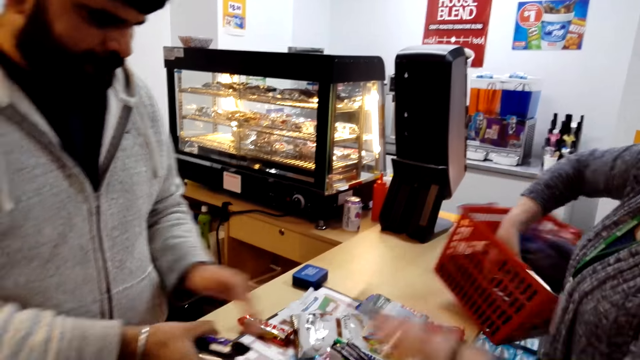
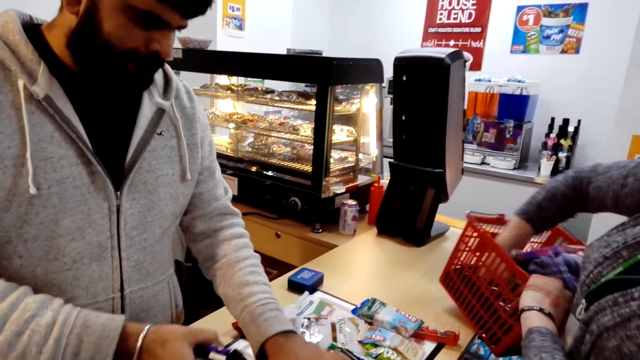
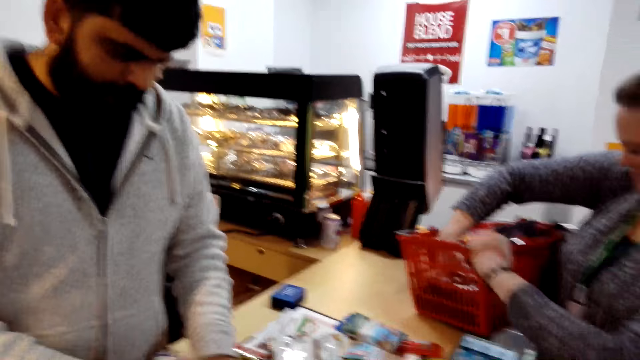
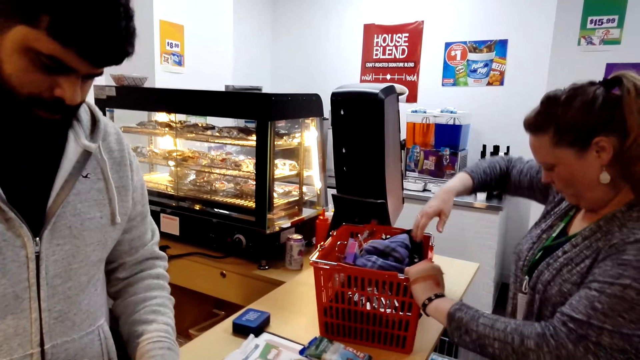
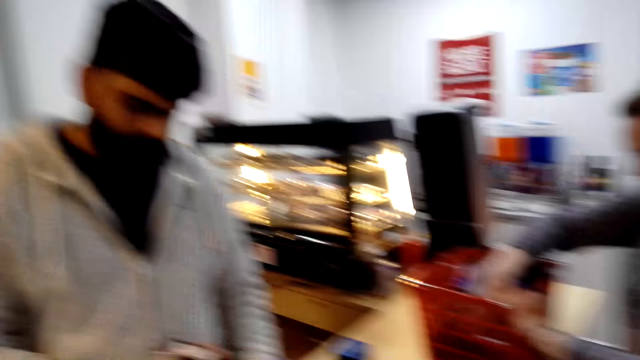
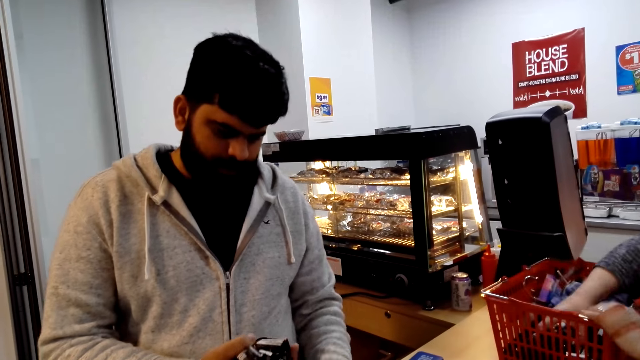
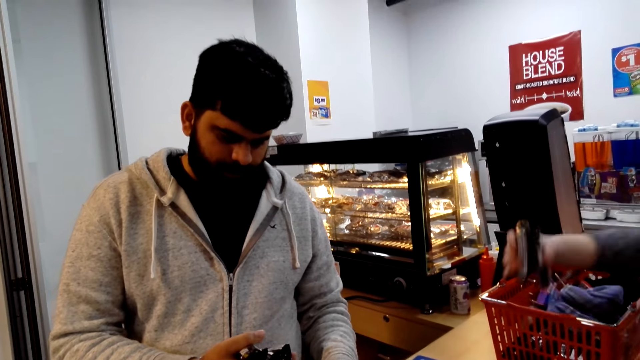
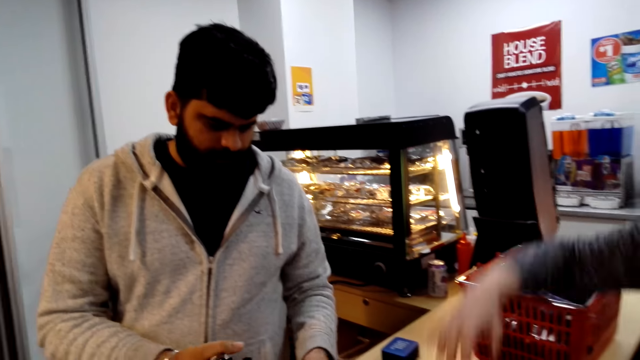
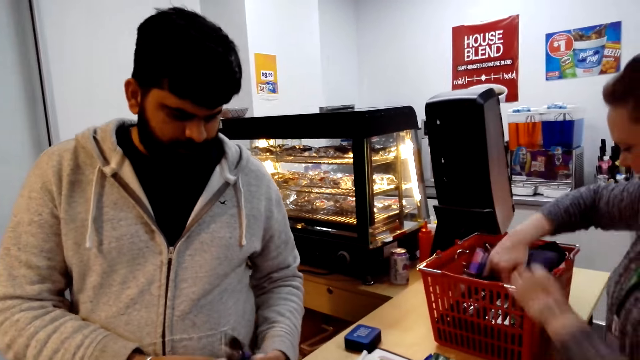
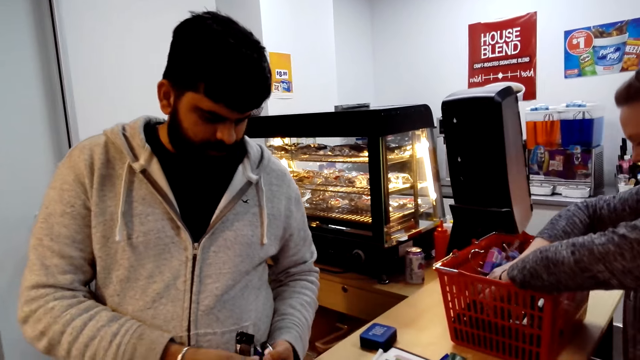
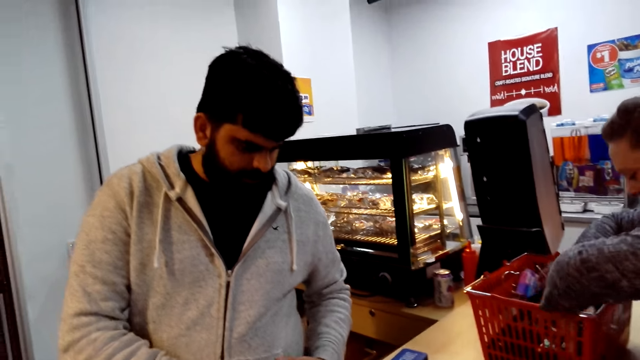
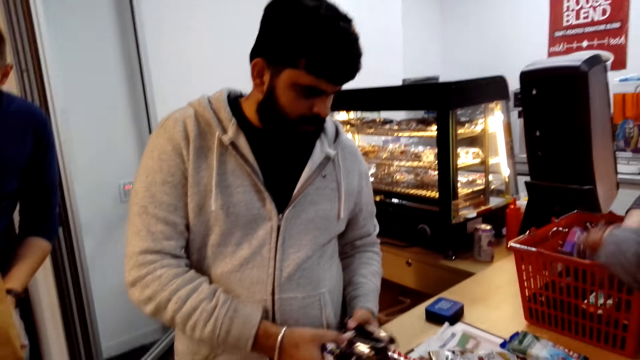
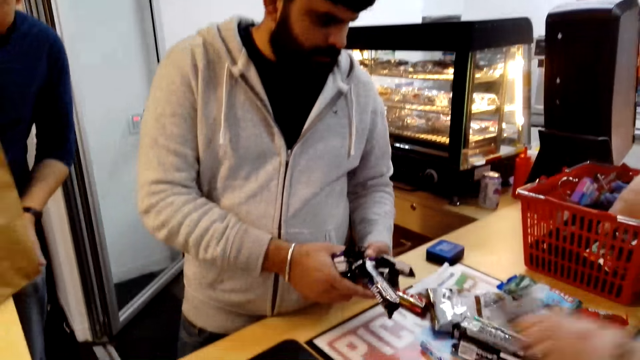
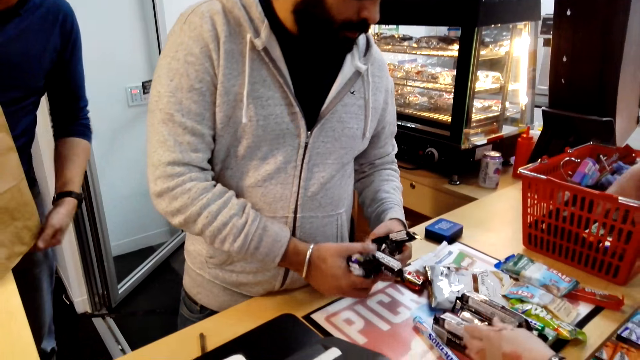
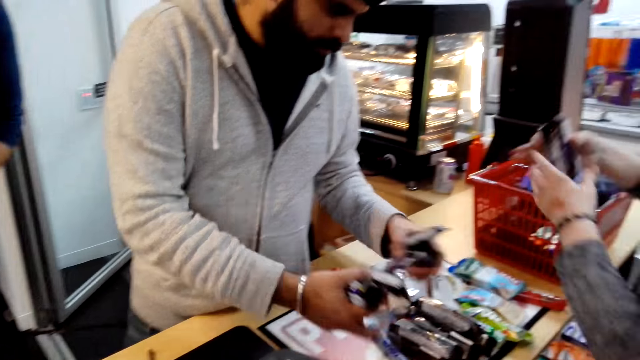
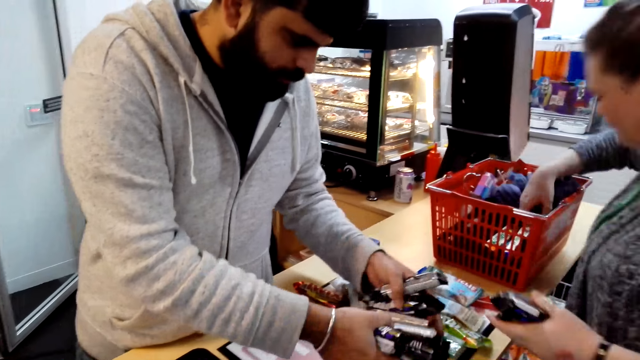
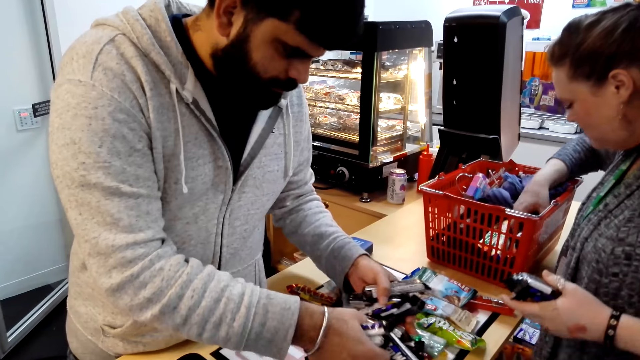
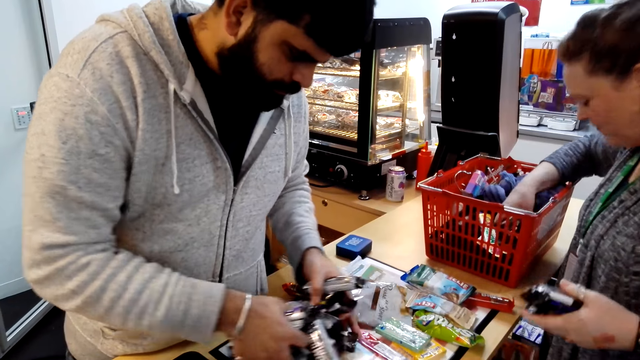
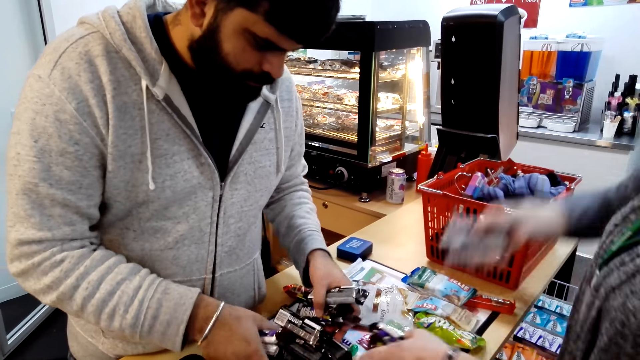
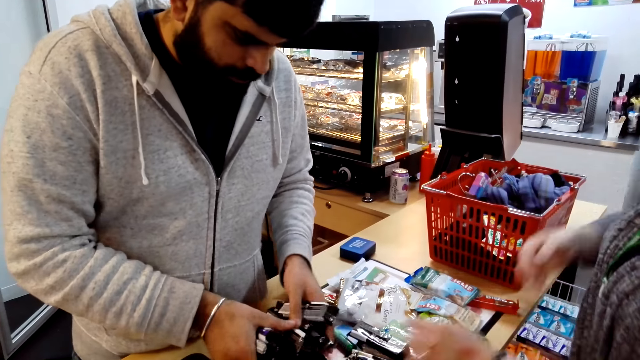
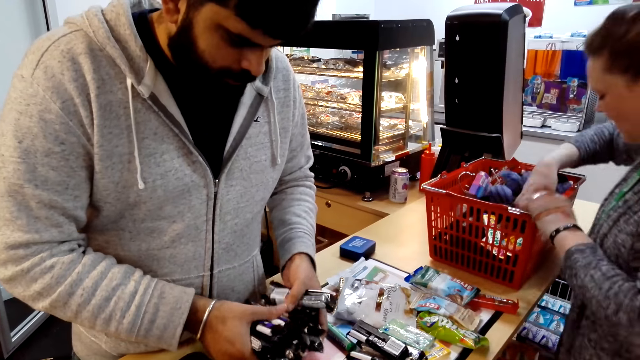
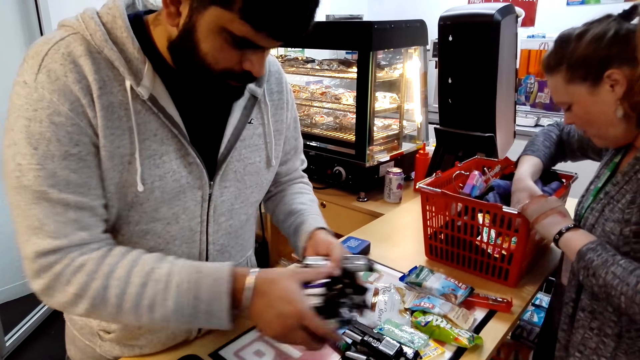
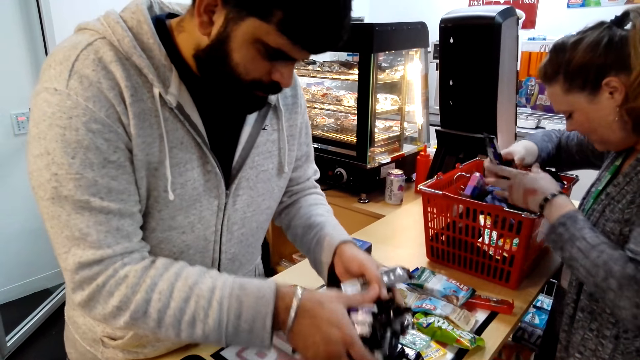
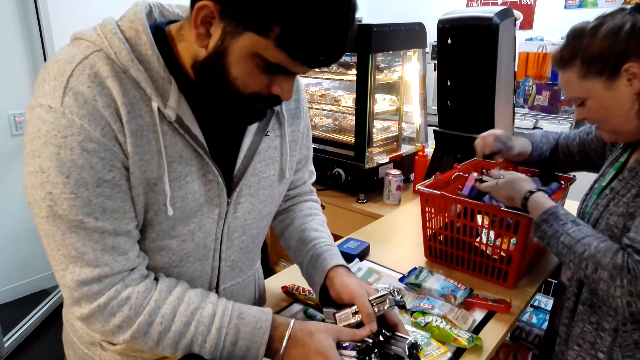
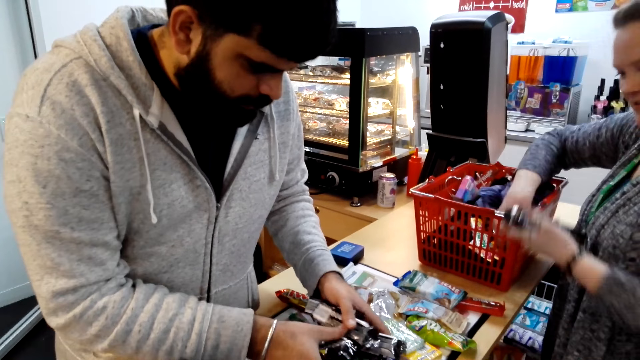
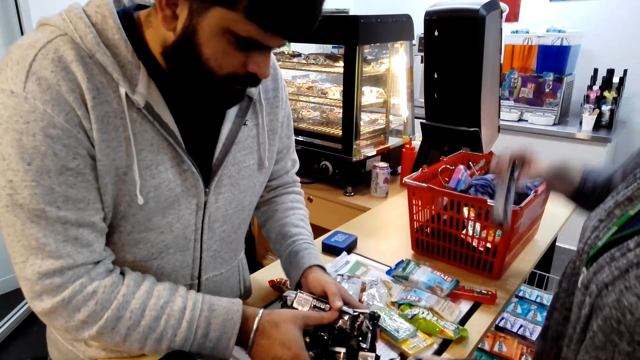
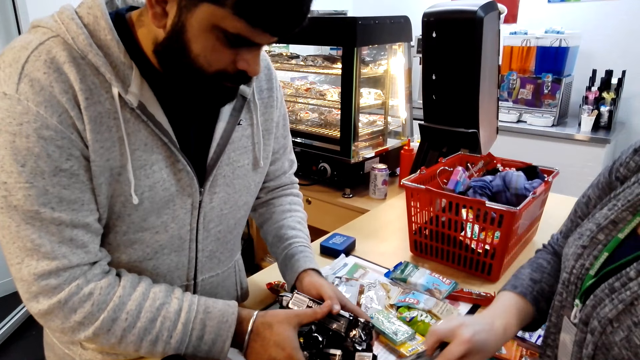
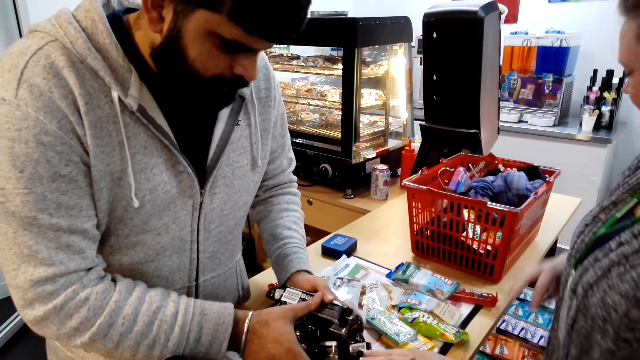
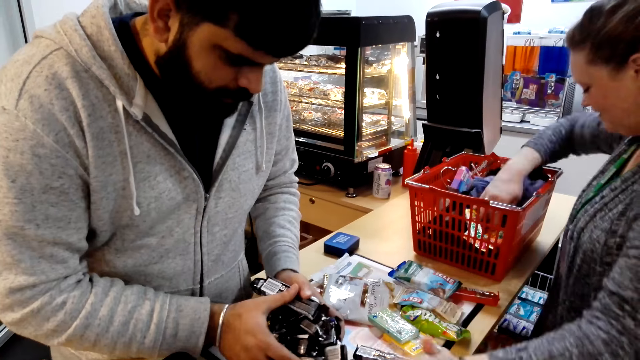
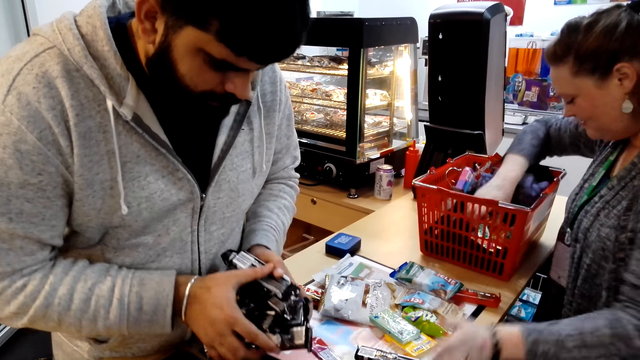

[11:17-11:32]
A woman holds a shopping crate. She puts chocolate in the counter. The camera wearer looks around. A man picks up chocolate. He holds chocolates. The woman dialogues with the man.

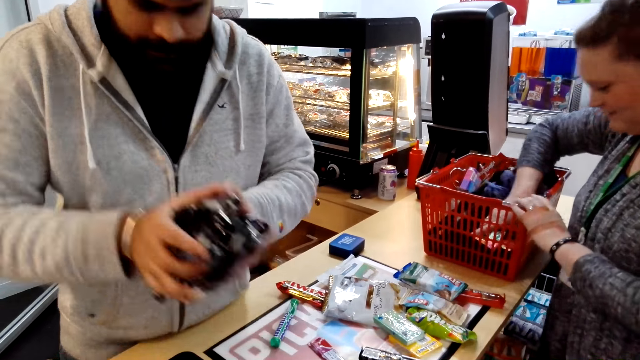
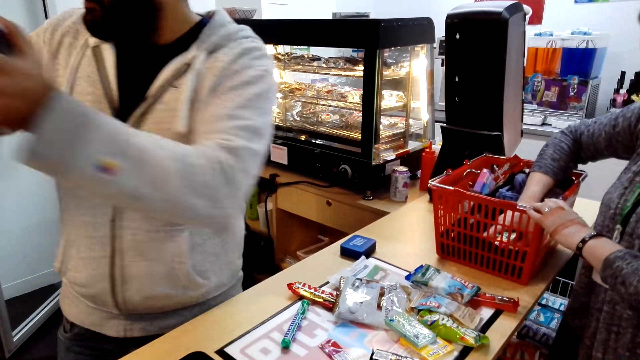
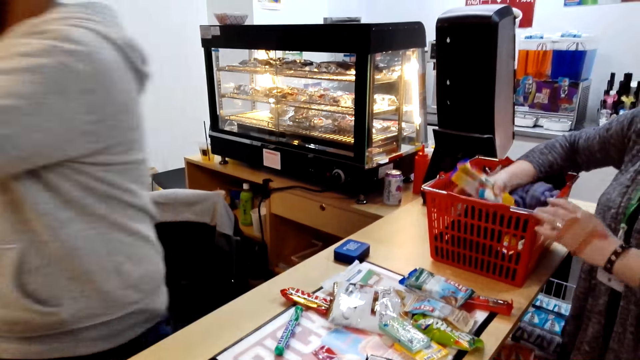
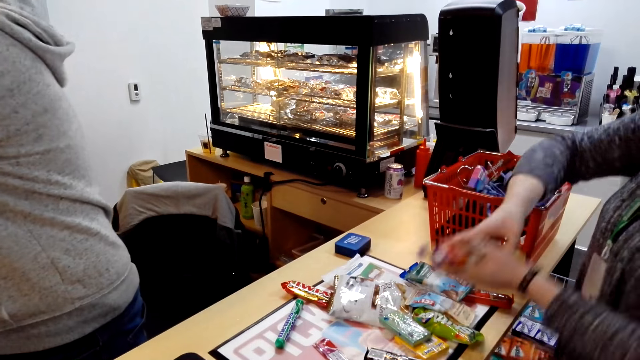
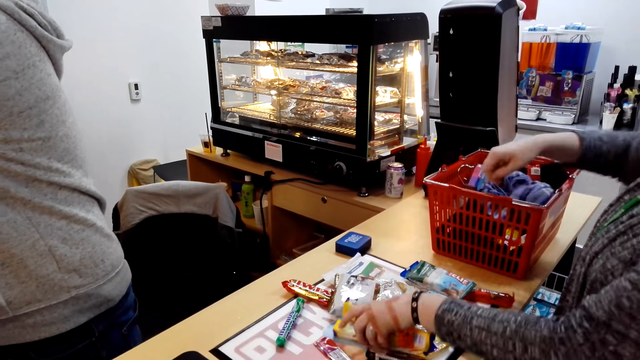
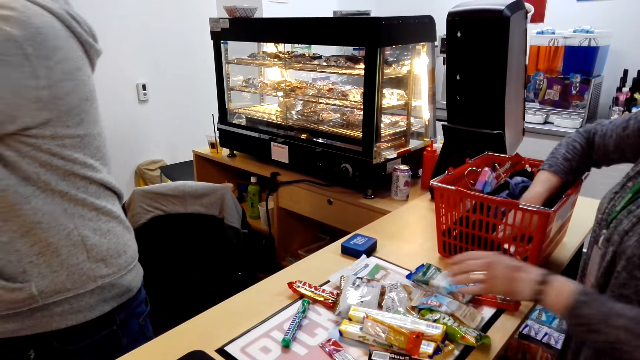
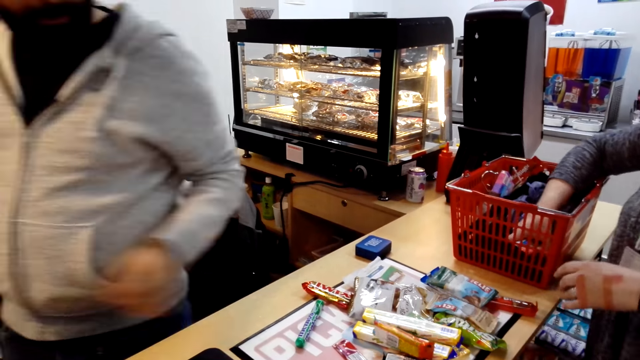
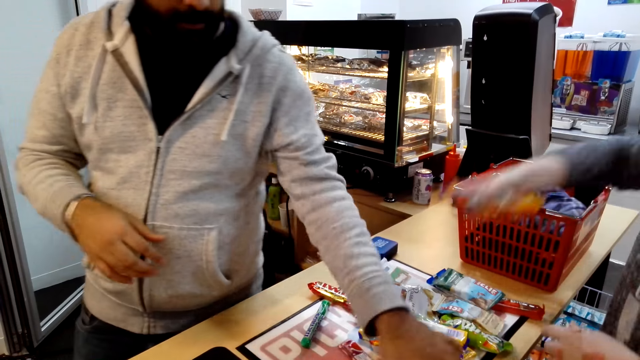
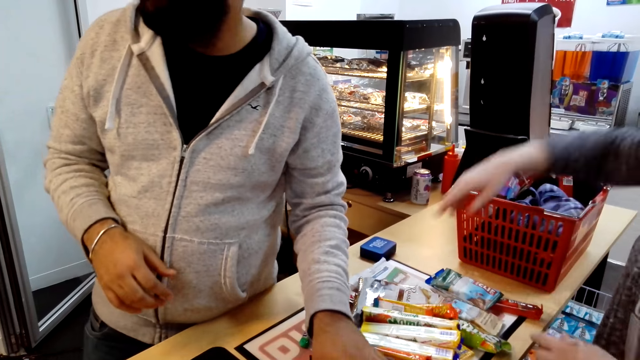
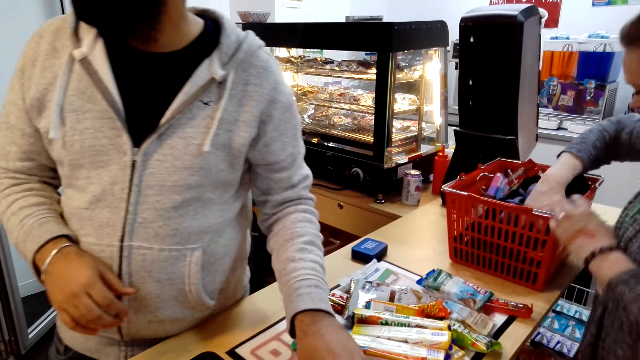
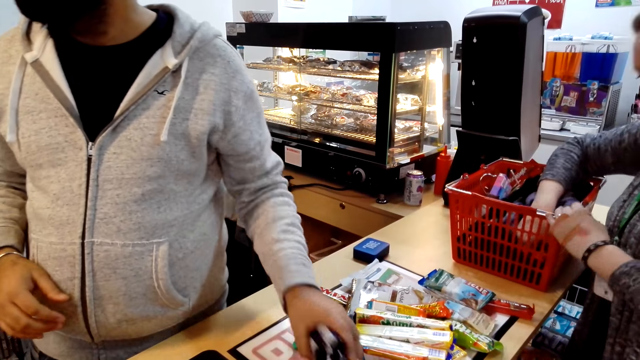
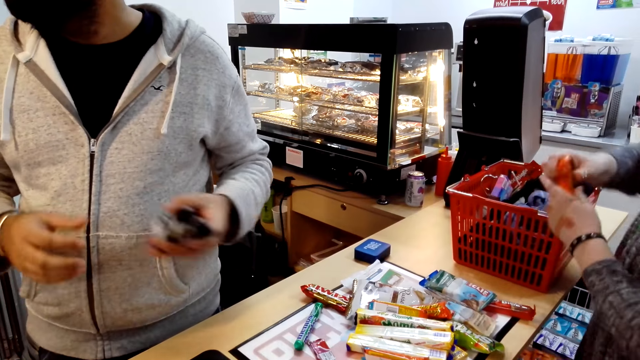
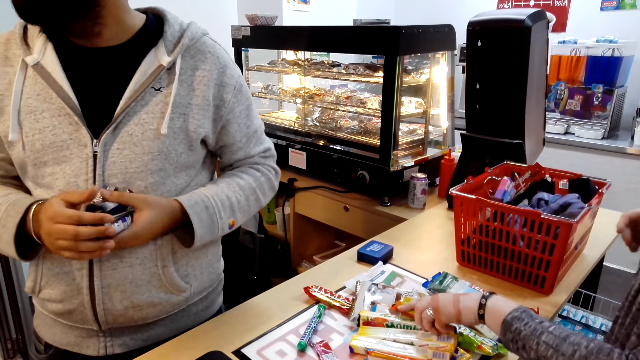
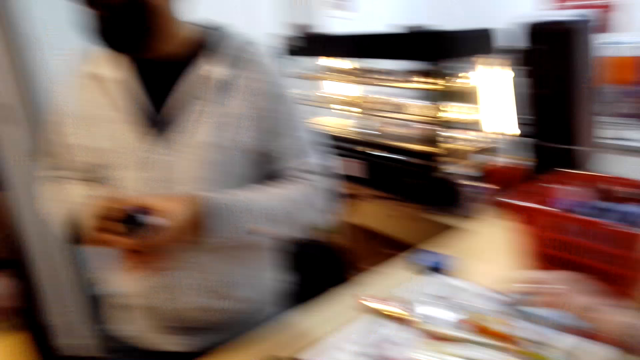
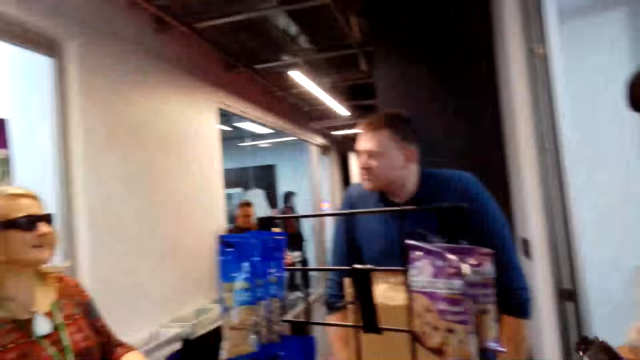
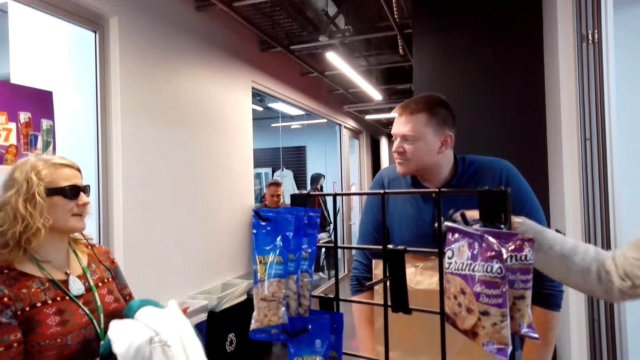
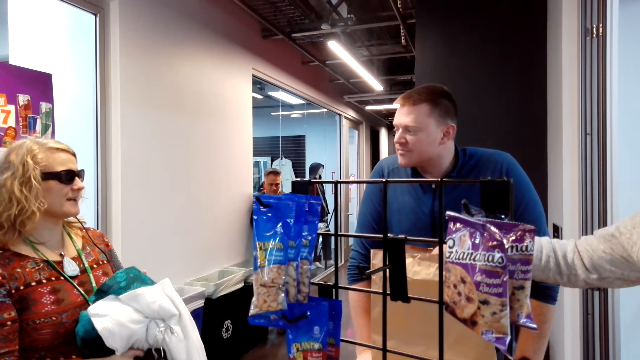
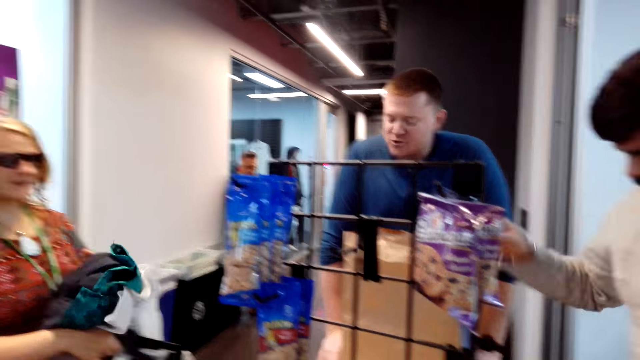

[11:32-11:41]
A woman picks up chocolates and puts the chocolates on the counter. A man picks up chocolate. Another woman dialogues with another man. The other man stands in the store.
